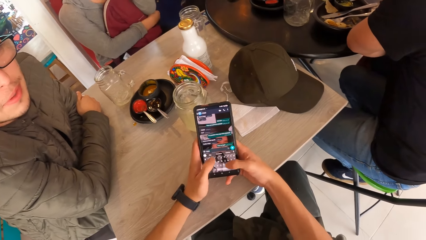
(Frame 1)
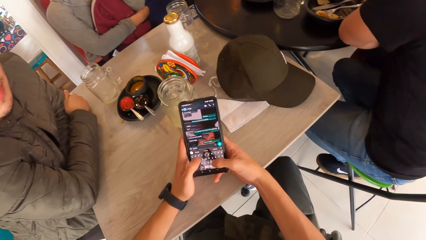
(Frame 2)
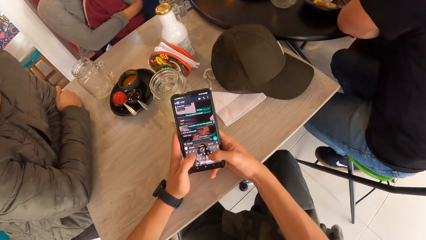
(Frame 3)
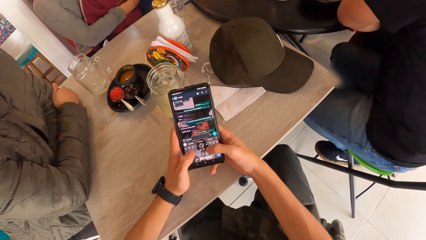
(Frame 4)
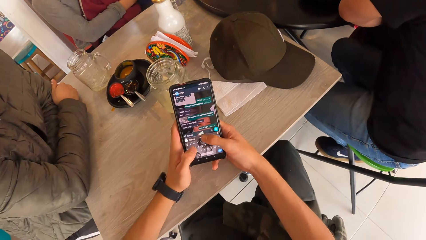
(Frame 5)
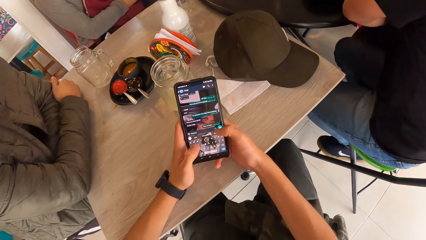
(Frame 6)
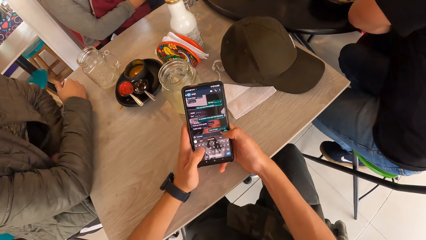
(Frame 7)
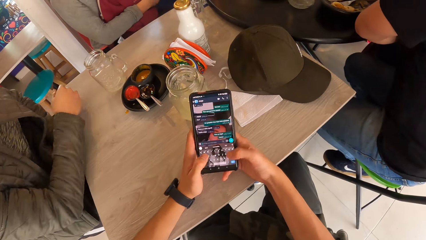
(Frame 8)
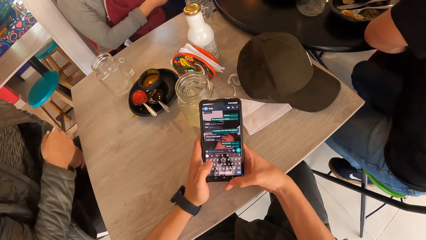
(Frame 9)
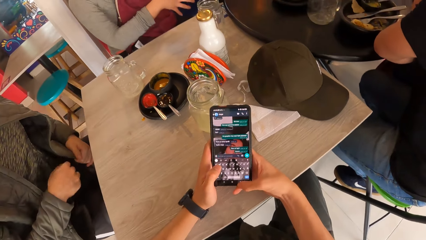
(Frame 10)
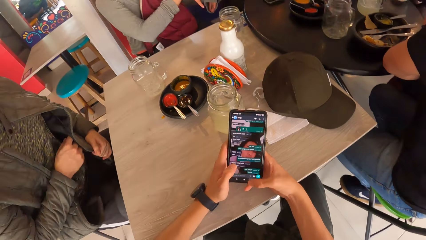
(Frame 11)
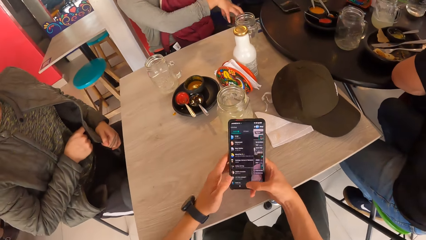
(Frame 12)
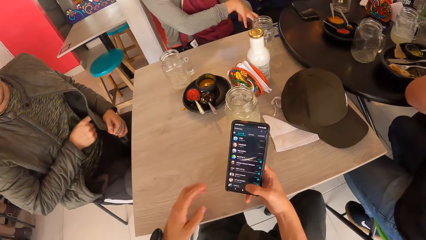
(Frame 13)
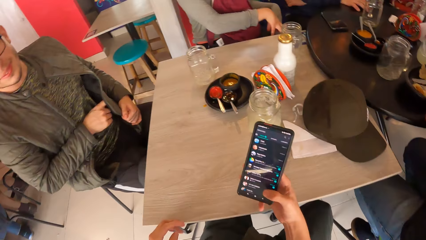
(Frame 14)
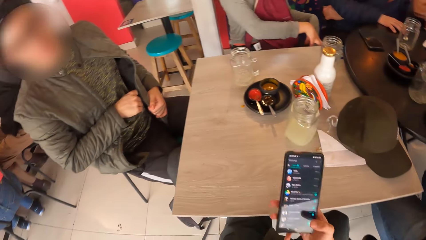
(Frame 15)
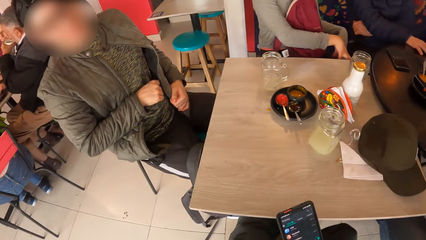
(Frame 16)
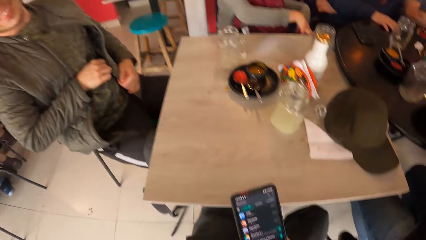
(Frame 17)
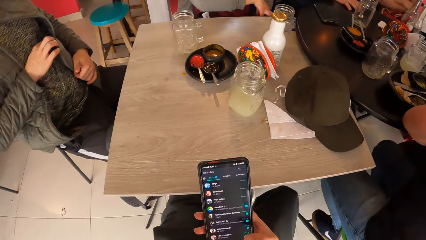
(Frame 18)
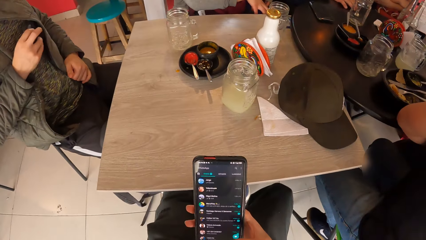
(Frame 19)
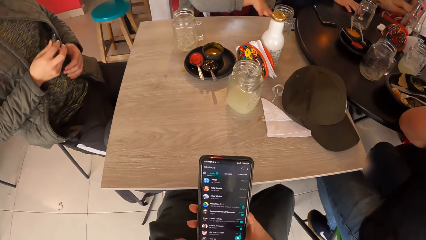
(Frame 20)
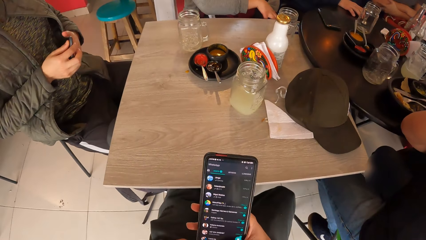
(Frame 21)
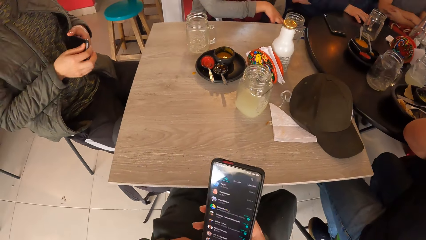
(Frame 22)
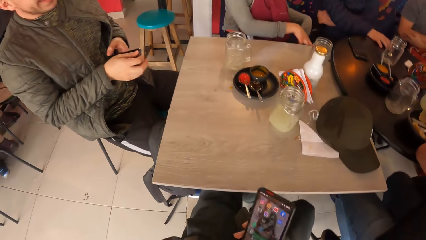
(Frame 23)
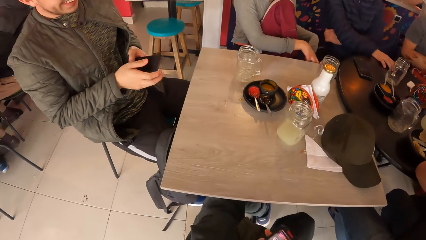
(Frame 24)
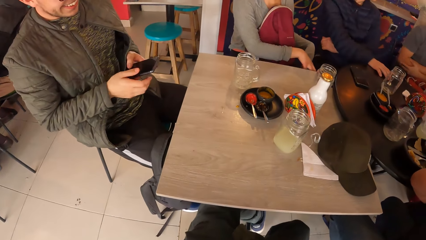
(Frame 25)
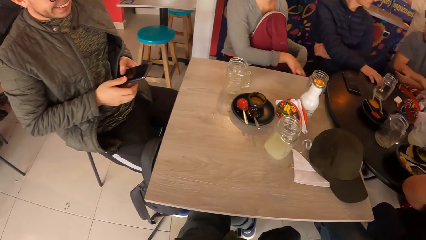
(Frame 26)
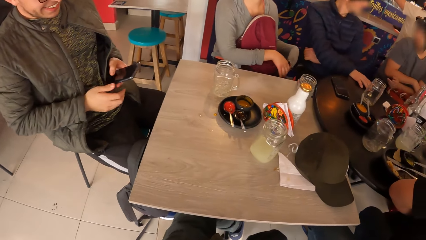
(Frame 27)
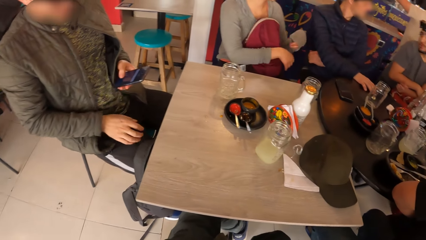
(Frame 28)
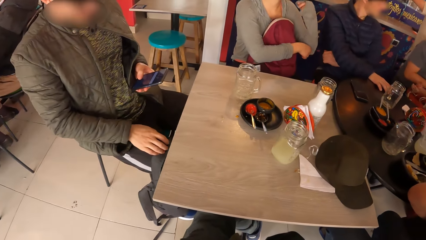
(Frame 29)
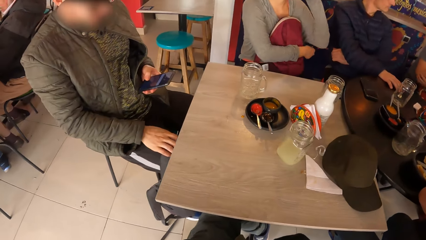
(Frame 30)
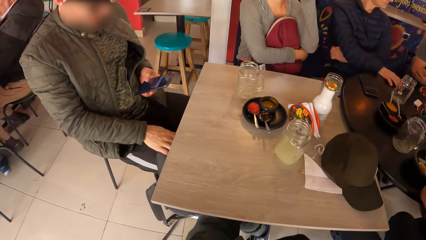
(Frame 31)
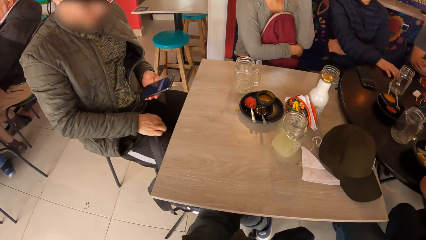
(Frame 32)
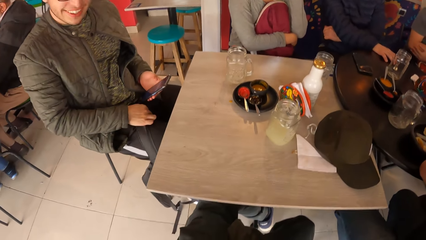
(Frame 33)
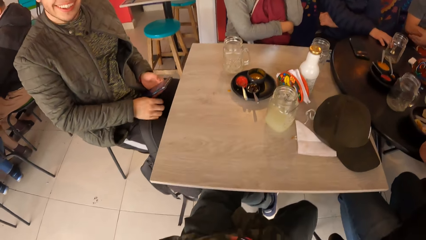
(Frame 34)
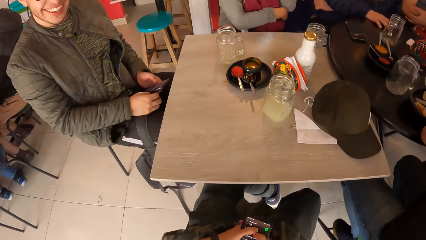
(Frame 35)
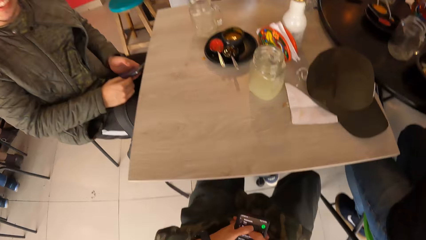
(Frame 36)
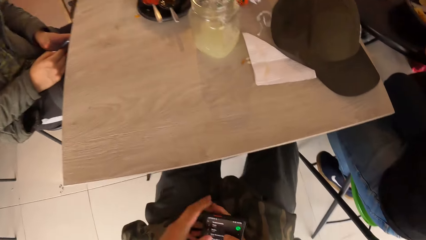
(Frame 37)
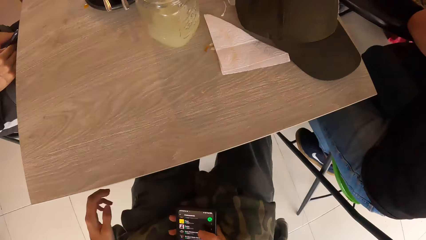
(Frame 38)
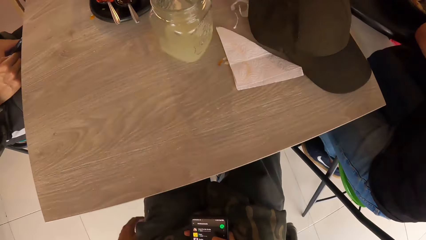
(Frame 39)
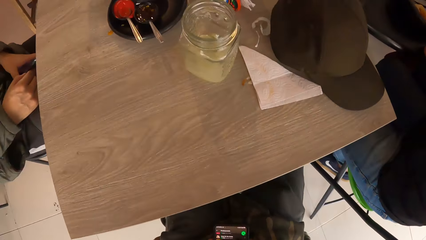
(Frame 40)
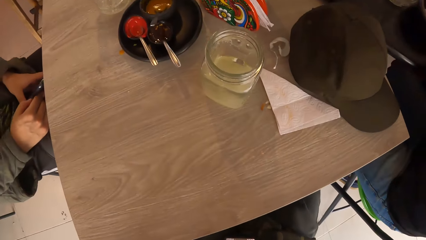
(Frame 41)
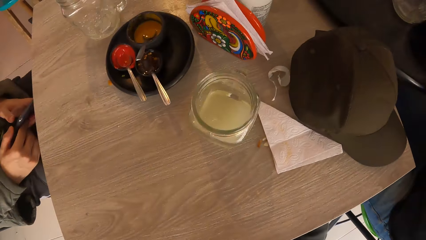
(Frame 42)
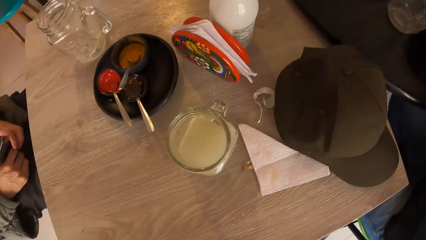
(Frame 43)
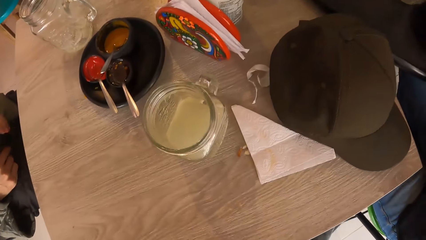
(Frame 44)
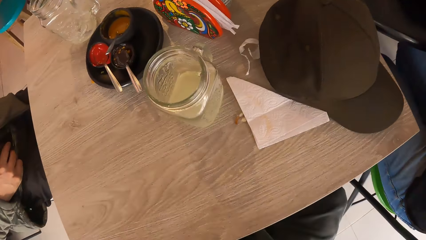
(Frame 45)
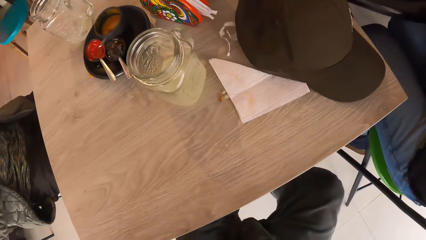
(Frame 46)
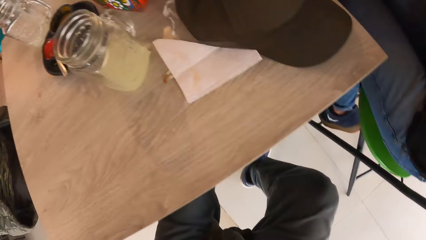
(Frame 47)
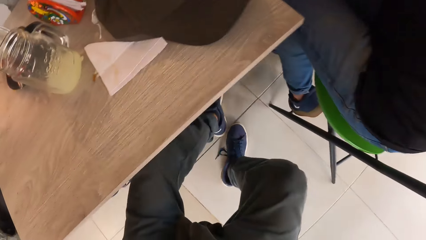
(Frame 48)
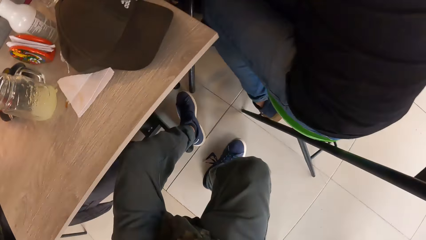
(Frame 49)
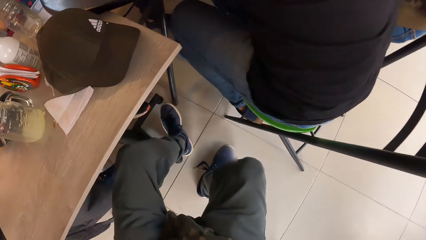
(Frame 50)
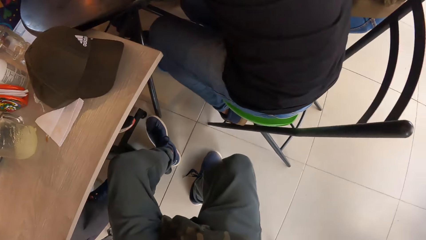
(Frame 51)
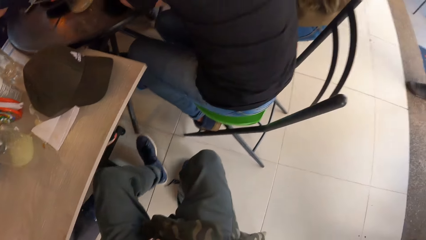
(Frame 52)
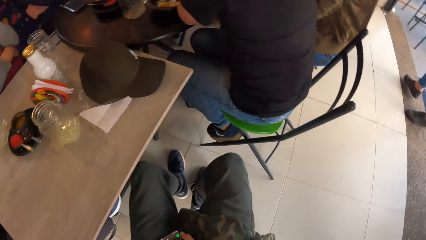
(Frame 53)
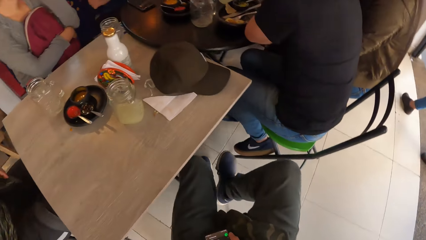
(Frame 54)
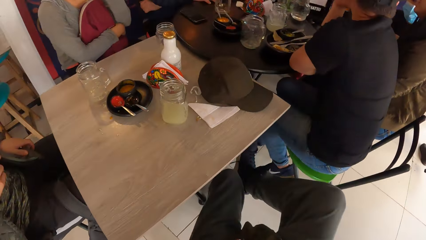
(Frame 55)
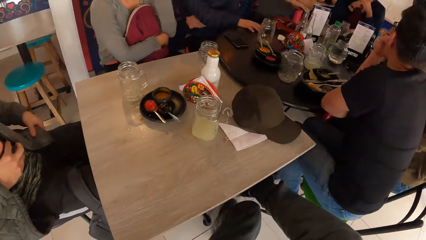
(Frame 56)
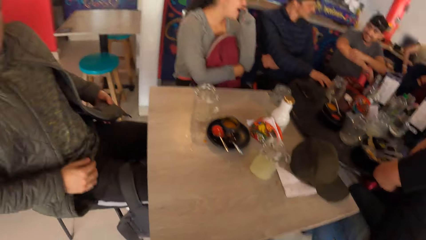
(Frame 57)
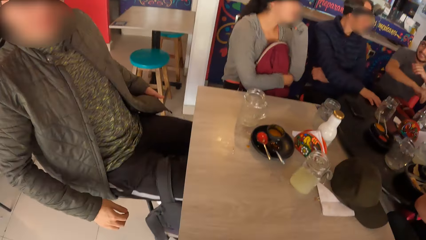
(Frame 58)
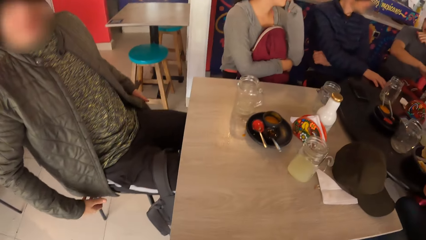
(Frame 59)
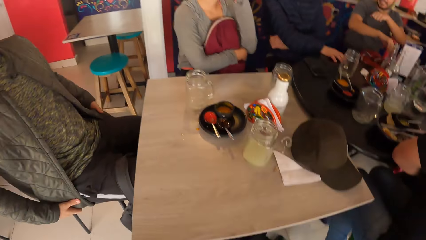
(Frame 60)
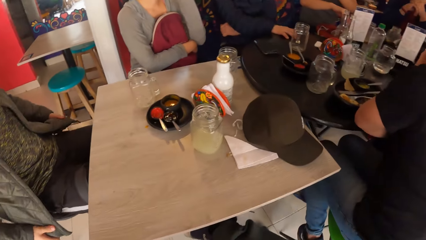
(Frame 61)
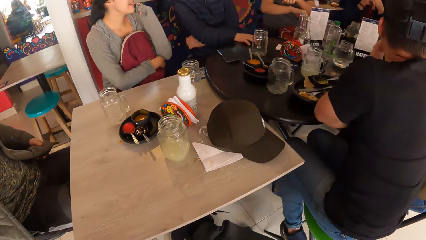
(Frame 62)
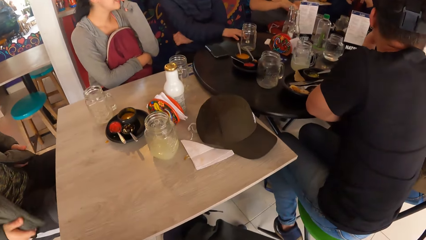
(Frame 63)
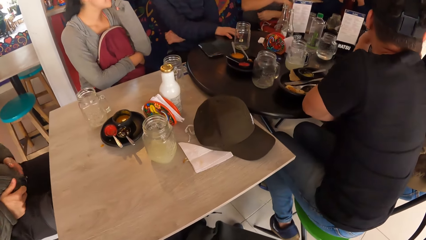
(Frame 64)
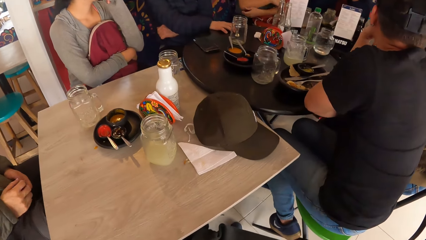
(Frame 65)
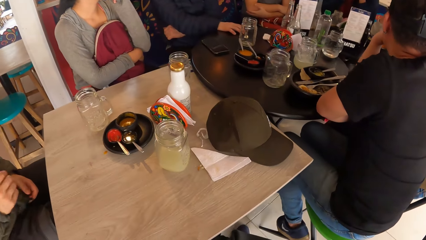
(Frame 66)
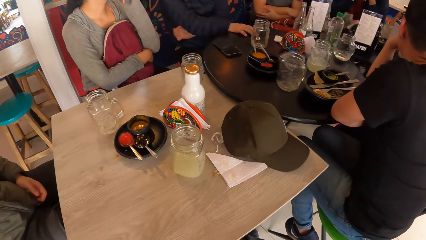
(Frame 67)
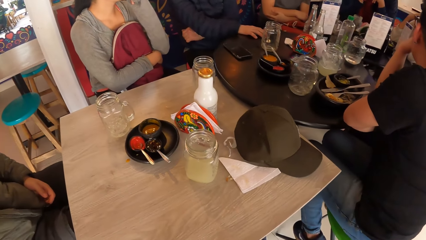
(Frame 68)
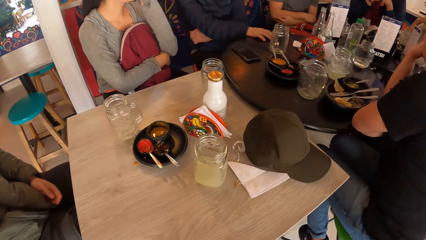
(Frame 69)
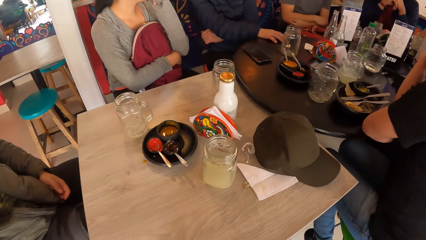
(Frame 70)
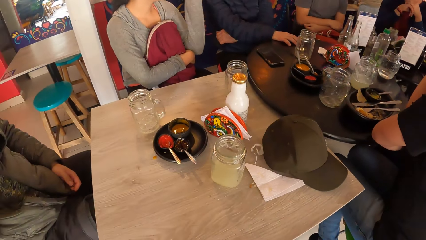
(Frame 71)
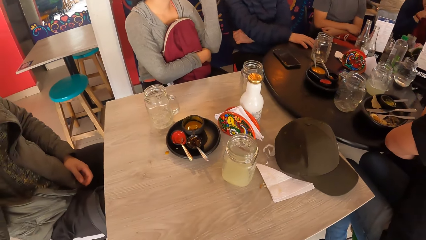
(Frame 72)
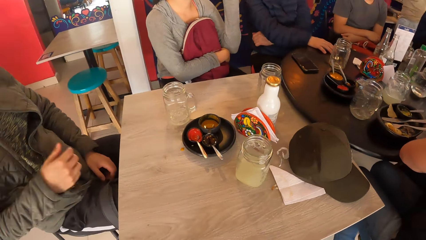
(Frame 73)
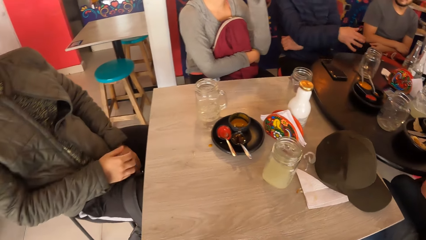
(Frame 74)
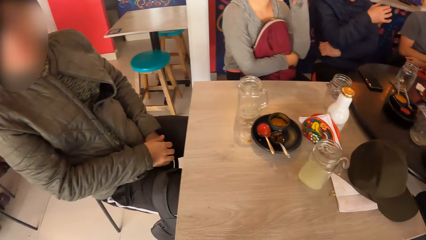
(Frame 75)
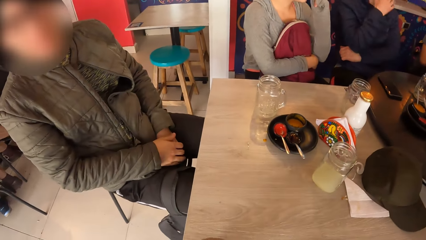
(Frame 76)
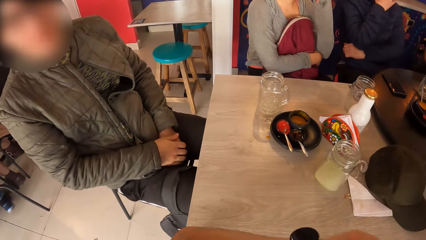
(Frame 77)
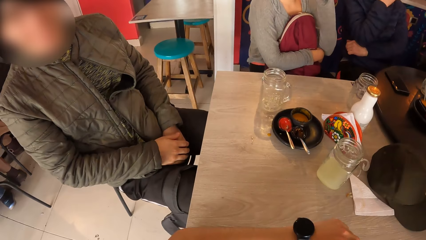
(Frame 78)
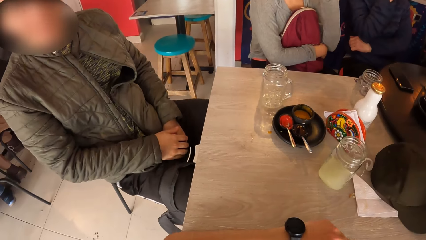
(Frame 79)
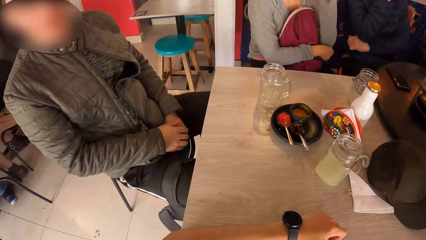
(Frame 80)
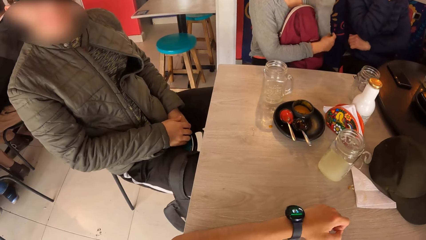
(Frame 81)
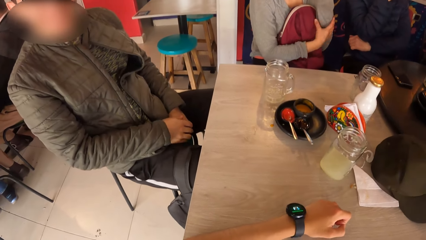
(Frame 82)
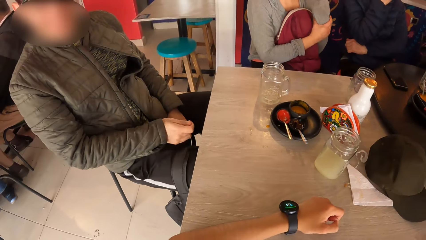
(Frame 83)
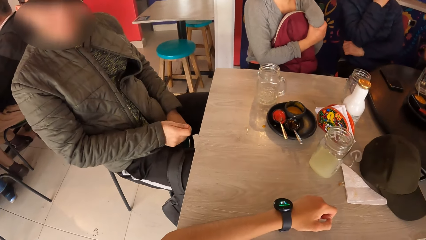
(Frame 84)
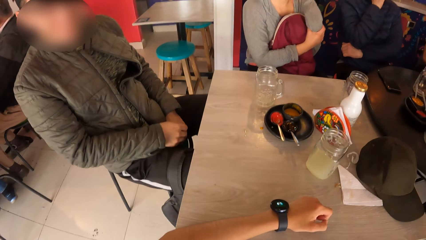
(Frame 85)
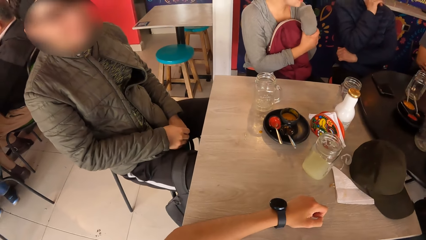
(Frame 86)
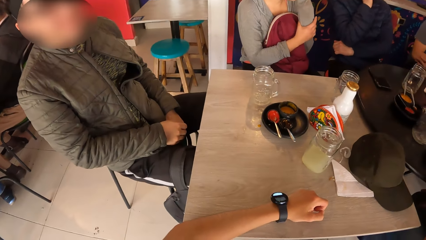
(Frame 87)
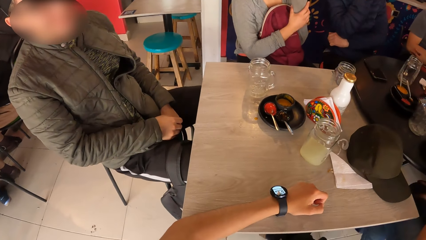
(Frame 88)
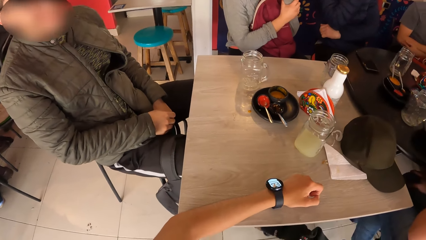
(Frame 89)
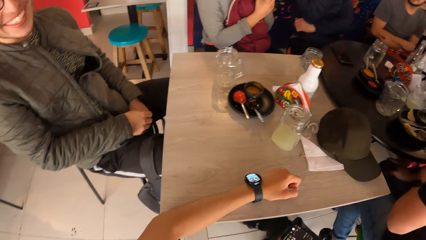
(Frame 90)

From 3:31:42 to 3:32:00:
The camera wearer holds the phone with his right hand. A man picks the phone from the jacket. The man places the phone in his right hand on his left hand, aligns a bag, and operates the phone with his left hand. The camera wearer drags a chair on the floor. He folds the legs. The man holds the jacket with both hands. The camera wearer looks around. The man converses with the camera wearer.
